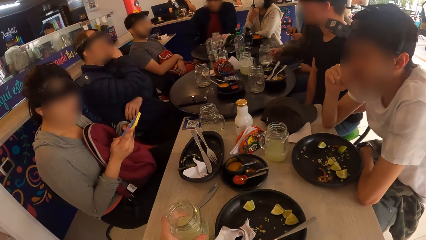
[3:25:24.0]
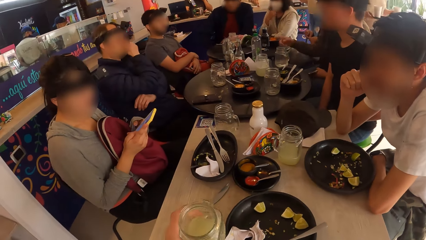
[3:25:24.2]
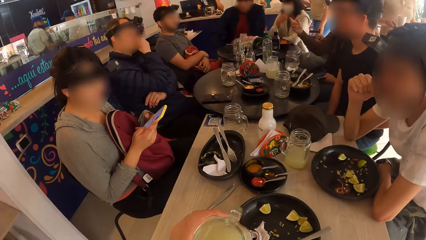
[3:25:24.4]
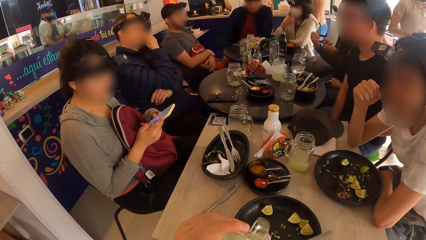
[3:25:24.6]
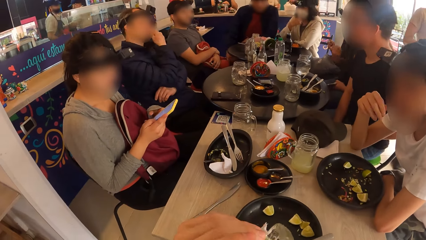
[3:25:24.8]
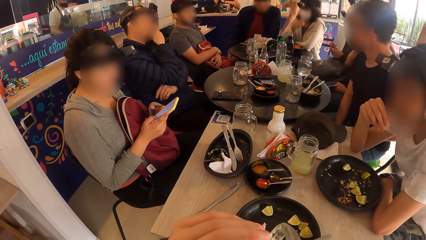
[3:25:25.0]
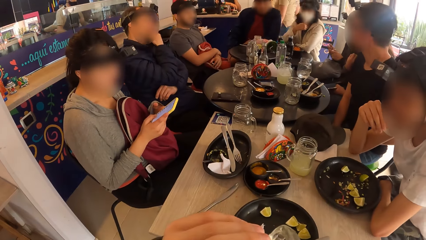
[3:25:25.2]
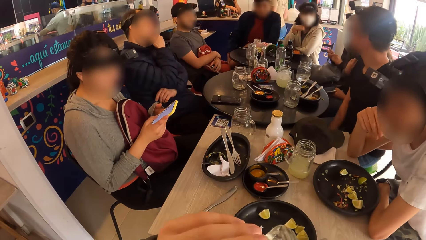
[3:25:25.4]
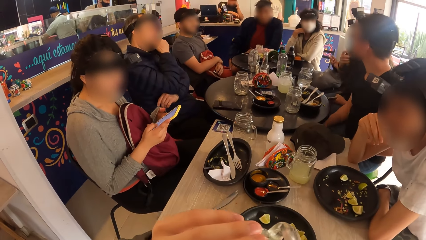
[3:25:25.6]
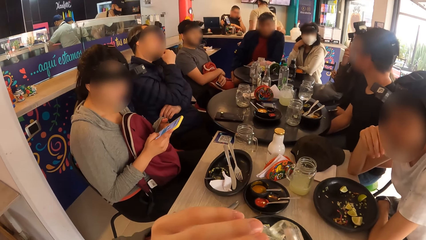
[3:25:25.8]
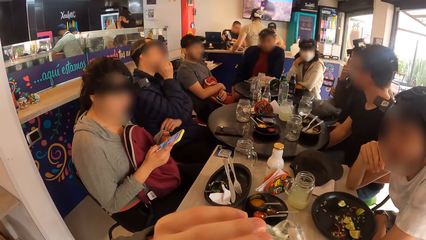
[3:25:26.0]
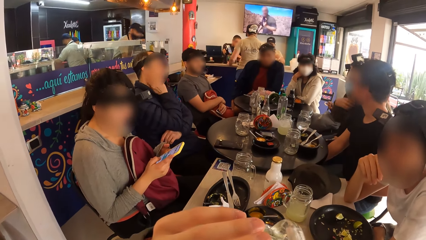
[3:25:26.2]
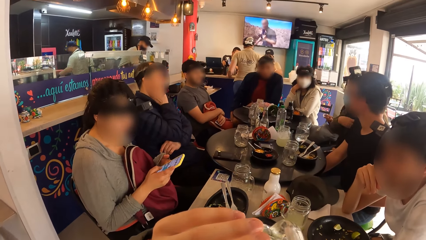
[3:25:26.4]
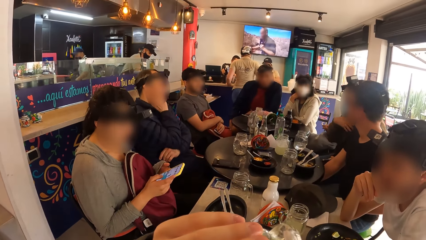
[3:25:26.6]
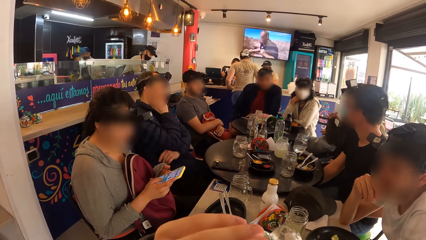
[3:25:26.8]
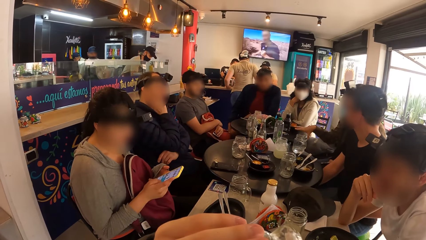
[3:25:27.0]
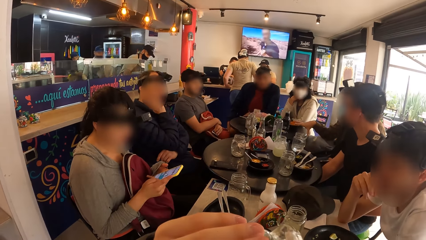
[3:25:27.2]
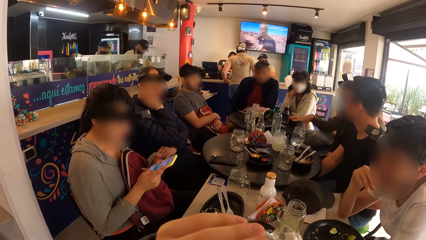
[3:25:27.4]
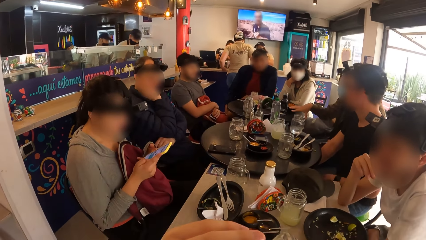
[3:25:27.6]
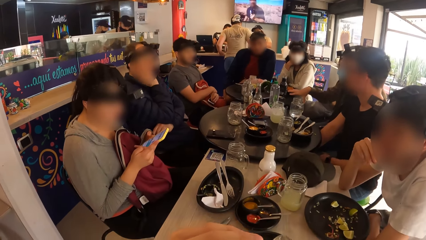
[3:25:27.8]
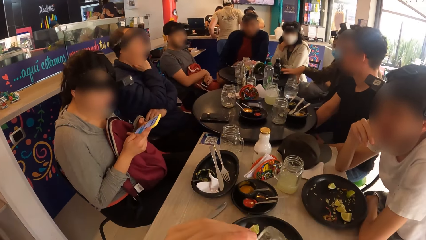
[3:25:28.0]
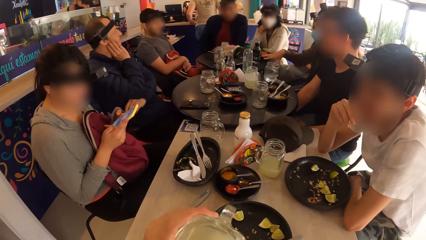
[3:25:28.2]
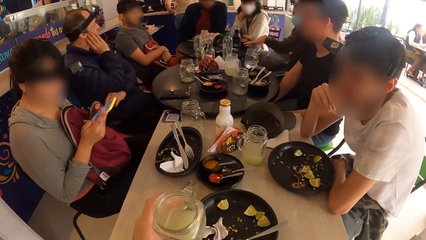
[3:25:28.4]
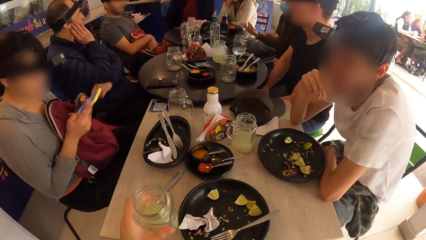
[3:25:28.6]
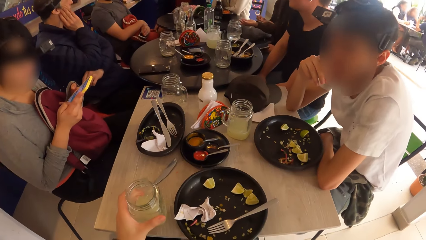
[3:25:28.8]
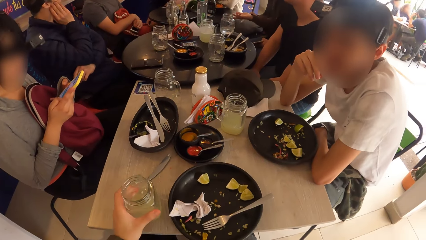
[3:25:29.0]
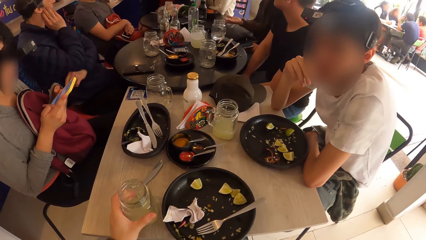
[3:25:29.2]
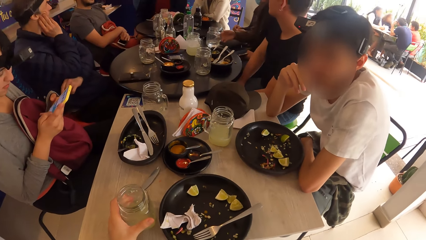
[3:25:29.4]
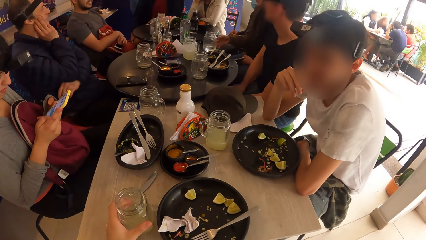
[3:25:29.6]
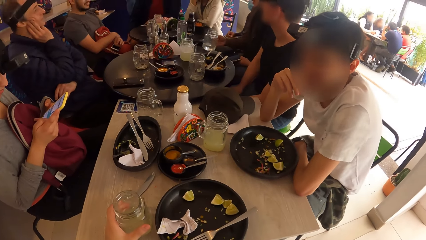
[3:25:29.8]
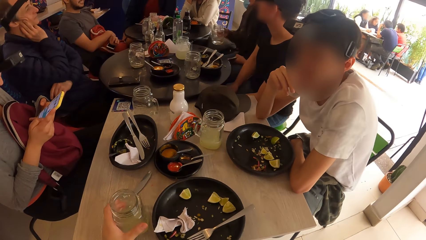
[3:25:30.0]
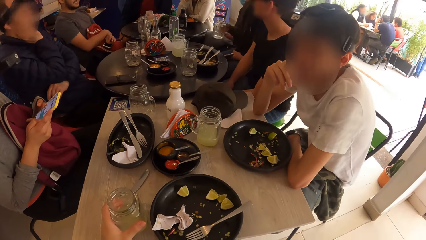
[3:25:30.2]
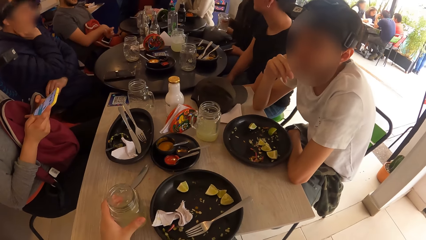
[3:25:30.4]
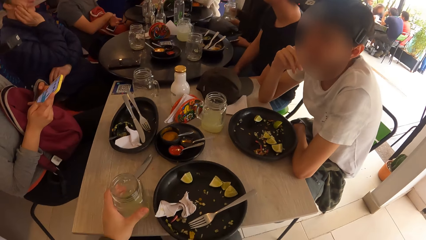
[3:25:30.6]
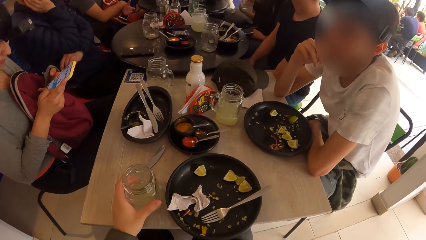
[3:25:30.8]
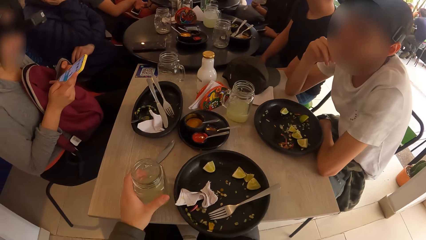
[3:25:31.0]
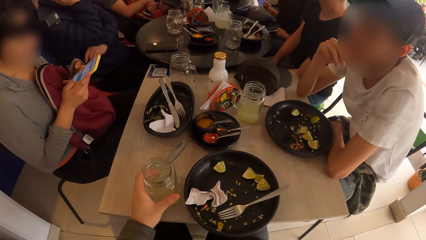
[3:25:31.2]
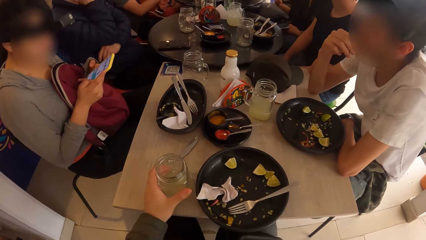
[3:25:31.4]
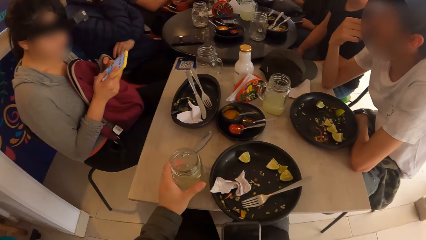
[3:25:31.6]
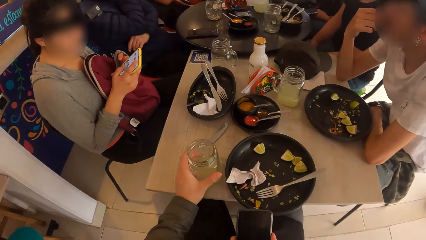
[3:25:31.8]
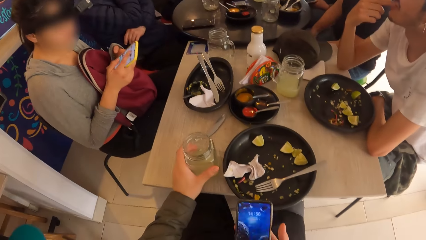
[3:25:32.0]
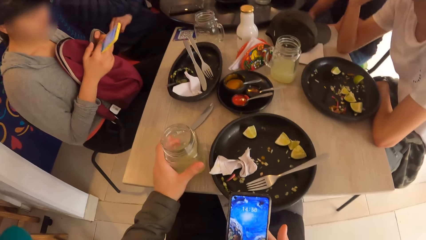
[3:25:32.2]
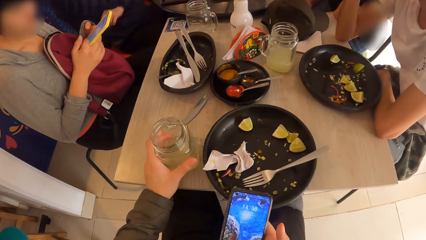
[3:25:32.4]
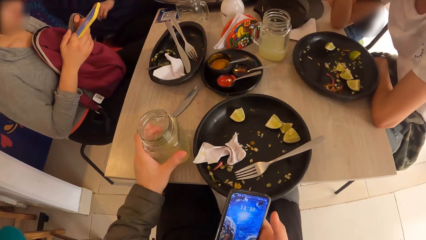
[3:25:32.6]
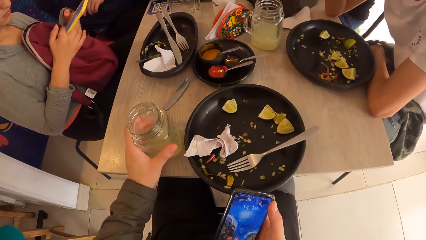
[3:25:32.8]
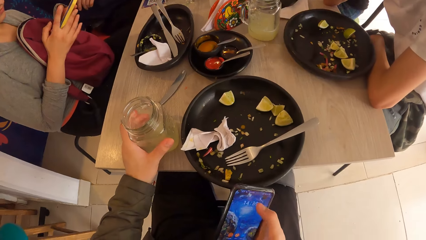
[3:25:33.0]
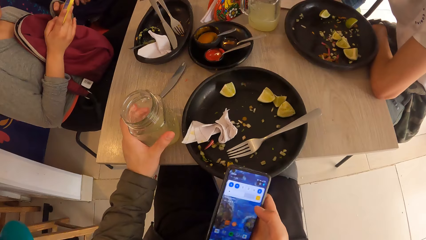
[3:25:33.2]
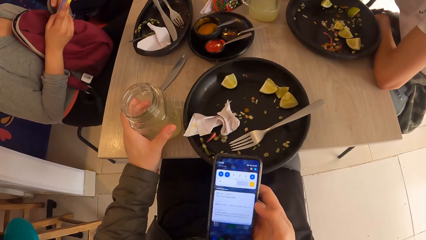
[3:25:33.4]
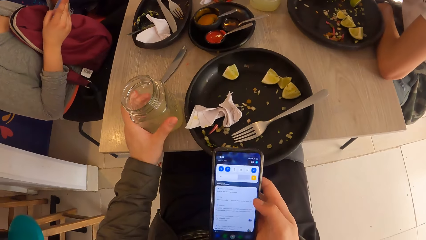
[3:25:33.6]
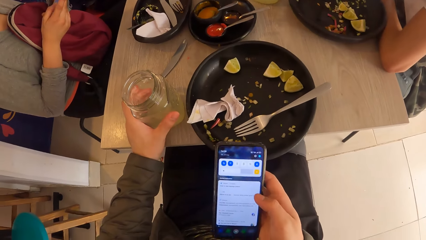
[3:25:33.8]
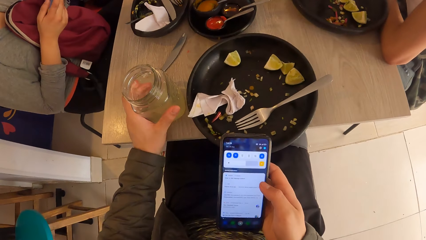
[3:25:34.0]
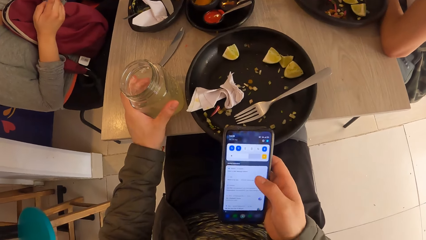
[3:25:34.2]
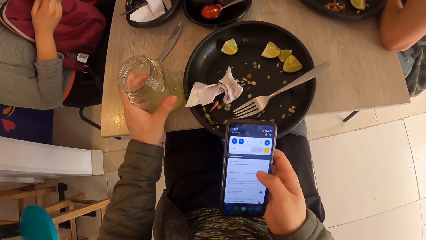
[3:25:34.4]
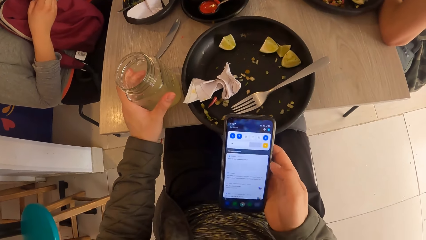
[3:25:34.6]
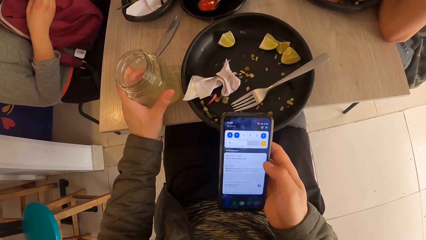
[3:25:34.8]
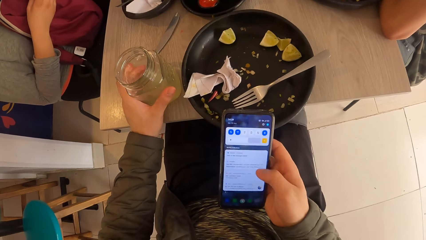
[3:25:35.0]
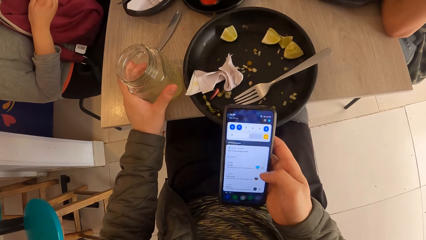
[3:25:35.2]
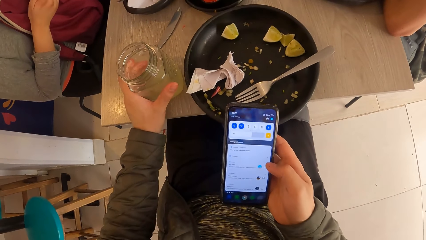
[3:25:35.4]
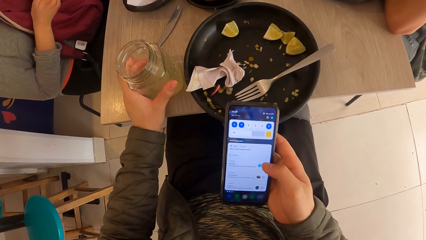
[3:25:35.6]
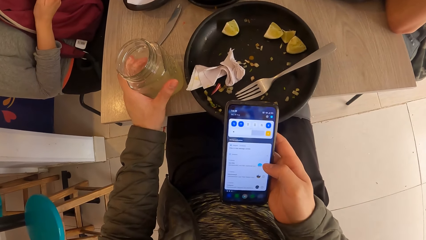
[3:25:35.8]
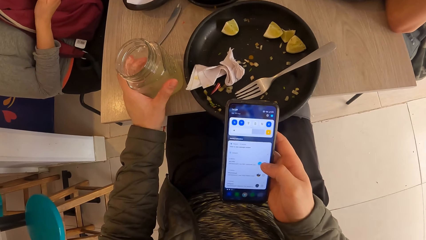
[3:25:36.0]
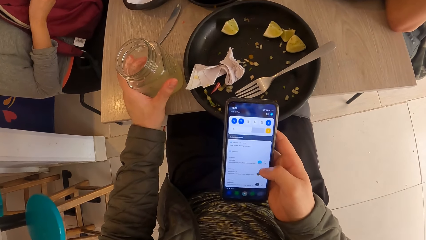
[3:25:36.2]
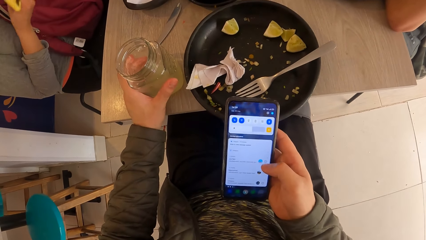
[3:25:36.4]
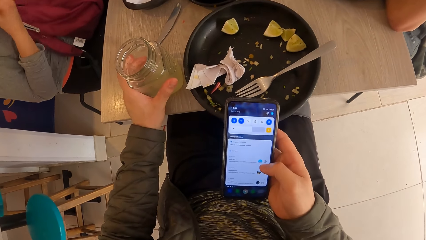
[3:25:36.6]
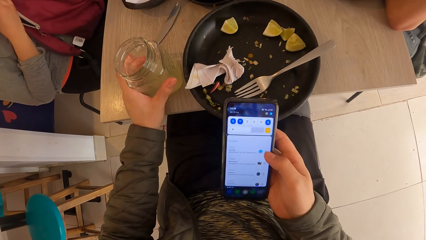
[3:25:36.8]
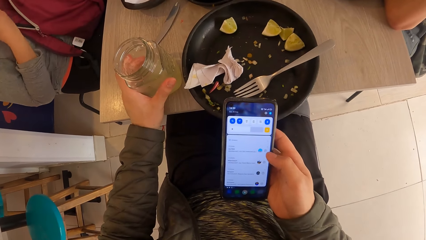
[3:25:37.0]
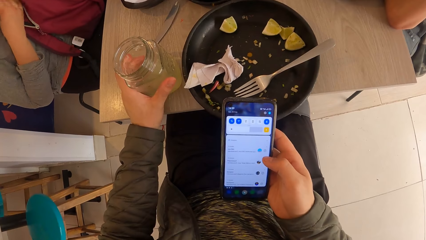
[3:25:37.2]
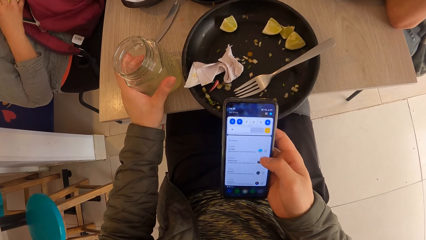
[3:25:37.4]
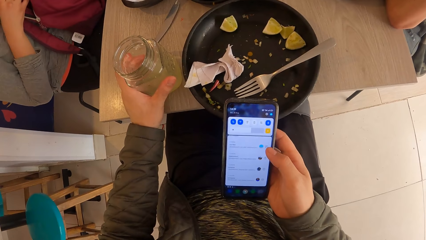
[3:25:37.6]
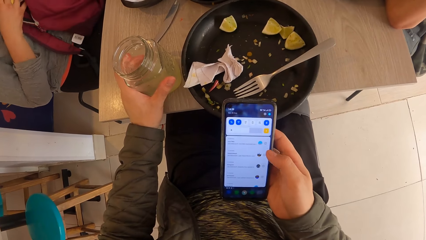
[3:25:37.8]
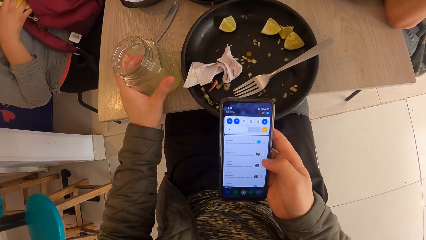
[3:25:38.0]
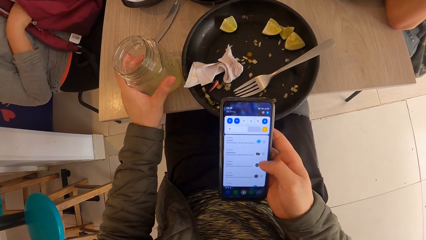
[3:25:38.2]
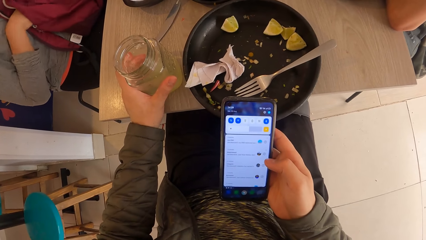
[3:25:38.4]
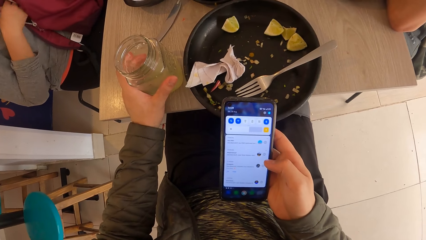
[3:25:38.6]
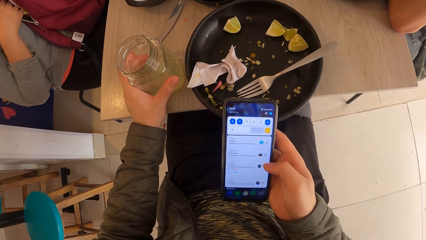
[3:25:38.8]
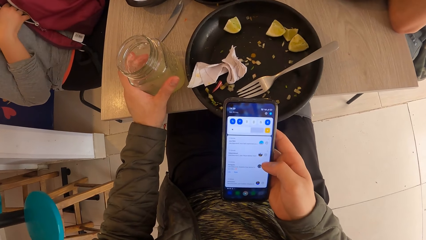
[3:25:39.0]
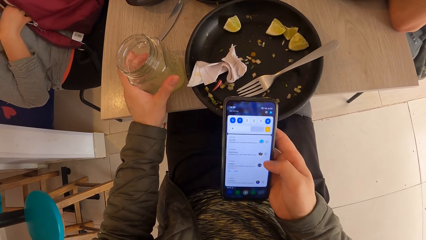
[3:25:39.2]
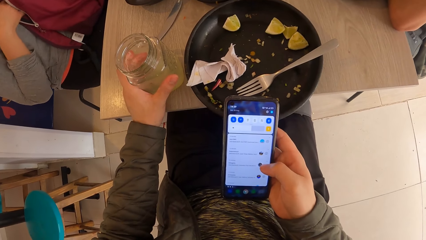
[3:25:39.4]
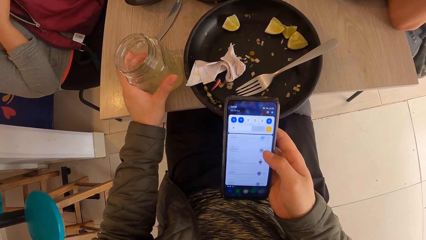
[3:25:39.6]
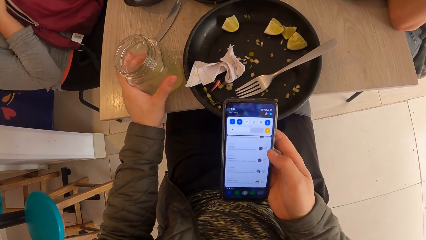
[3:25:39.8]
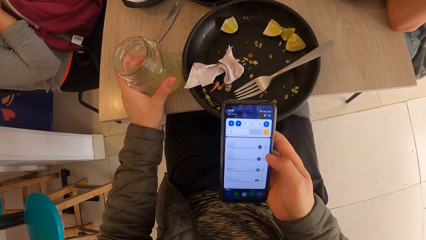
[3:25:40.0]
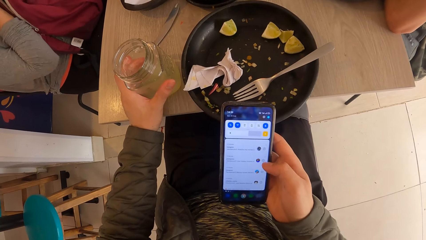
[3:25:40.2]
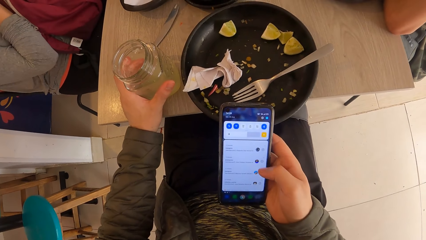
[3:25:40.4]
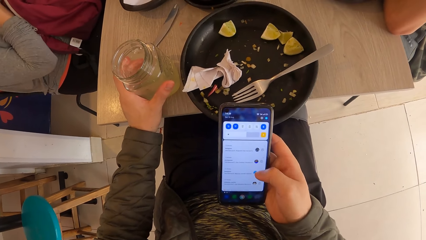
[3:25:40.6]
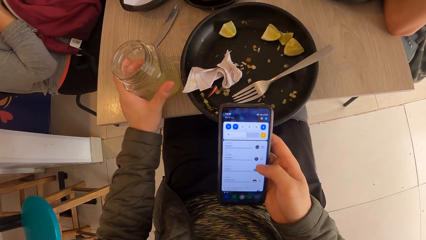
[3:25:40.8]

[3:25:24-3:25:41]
The camera wearer picks the glass of juice from the table with his left hand. A woman drops the glass of wine on the table with her right hand. The camera wearer drinks from the glass of juice in his right hand. He drops the glass of juice on the table with his left hand. The woman picks the glass of wine from the table with her right hand. The camera wearer operates a phone with his right hand. Another woman places the phone in the bag with her right hand.
